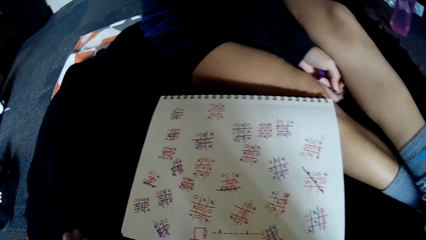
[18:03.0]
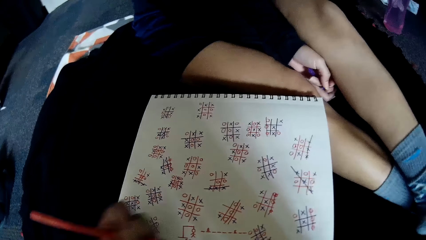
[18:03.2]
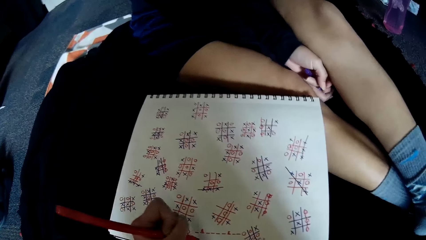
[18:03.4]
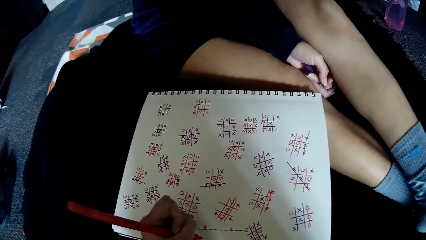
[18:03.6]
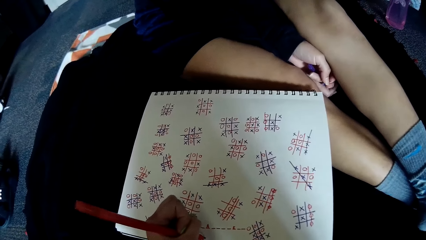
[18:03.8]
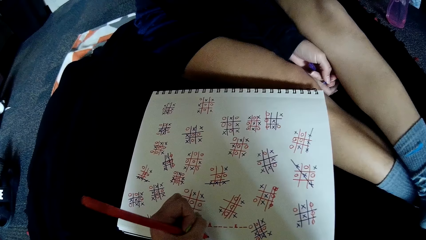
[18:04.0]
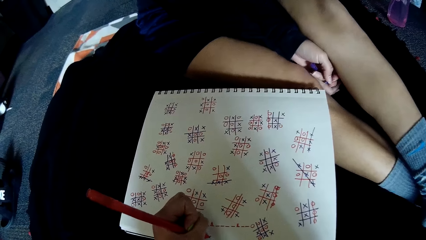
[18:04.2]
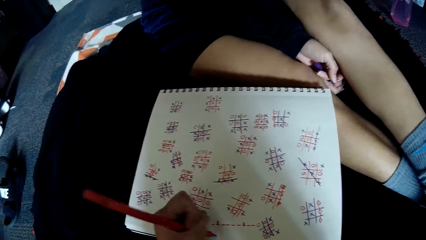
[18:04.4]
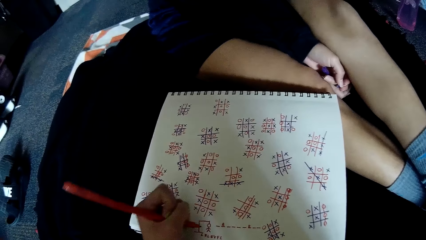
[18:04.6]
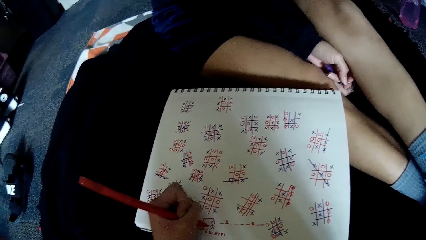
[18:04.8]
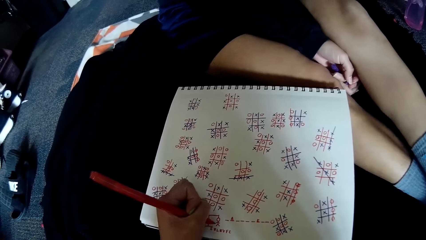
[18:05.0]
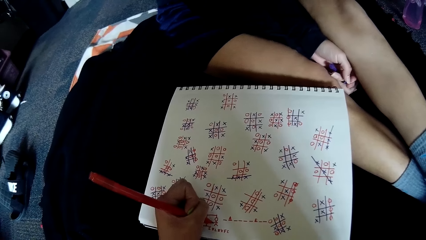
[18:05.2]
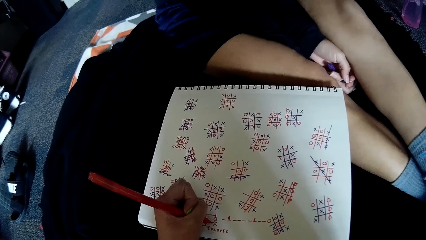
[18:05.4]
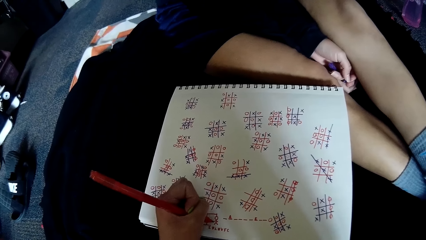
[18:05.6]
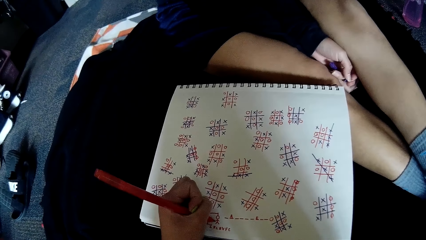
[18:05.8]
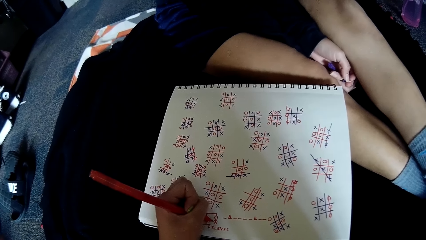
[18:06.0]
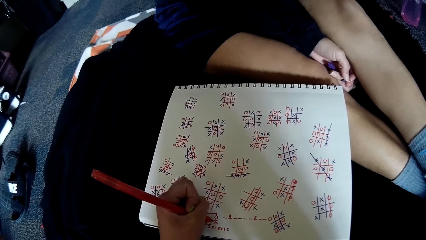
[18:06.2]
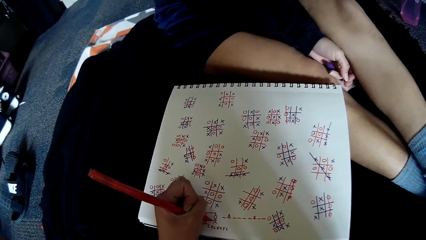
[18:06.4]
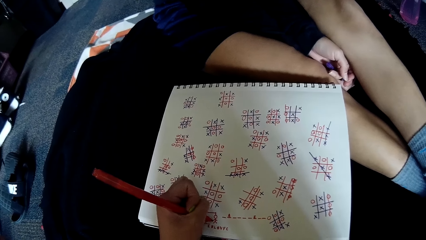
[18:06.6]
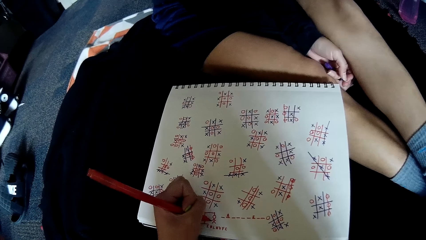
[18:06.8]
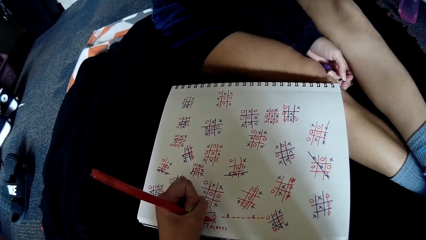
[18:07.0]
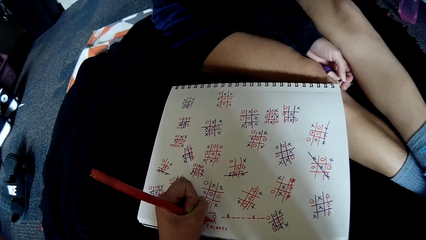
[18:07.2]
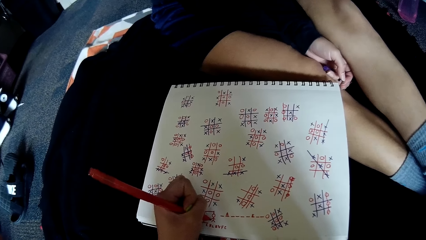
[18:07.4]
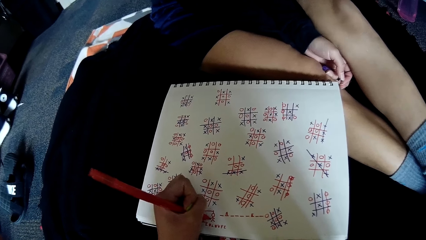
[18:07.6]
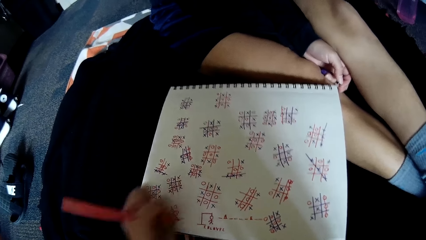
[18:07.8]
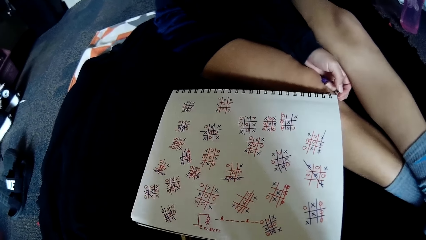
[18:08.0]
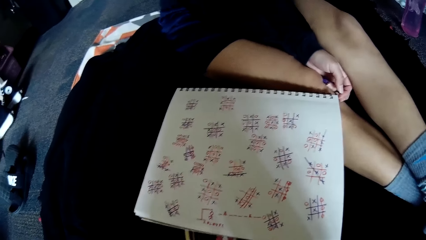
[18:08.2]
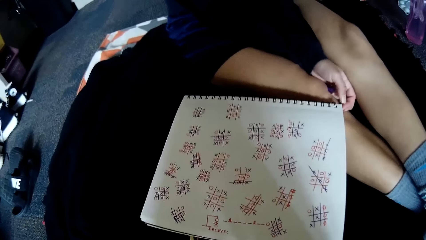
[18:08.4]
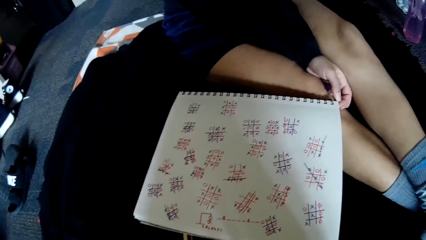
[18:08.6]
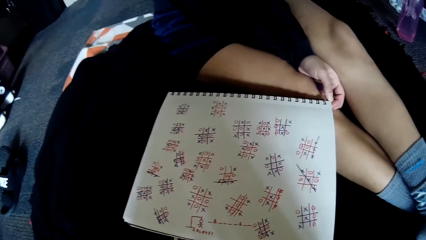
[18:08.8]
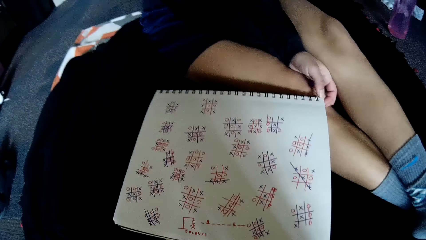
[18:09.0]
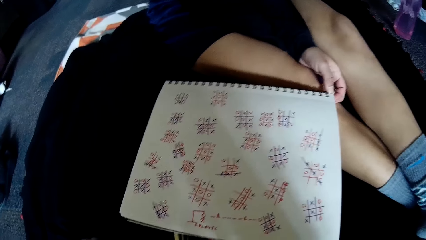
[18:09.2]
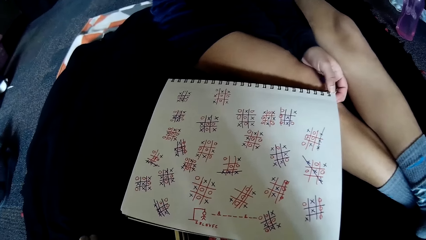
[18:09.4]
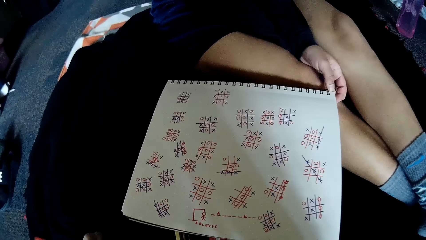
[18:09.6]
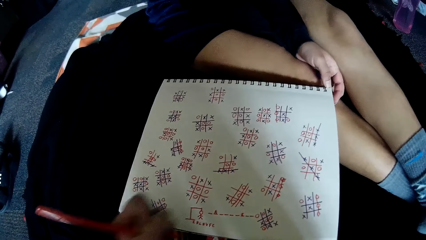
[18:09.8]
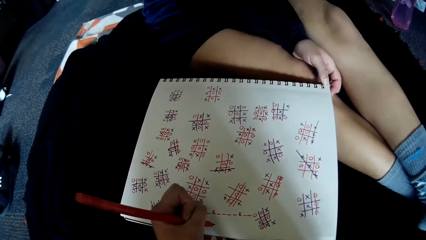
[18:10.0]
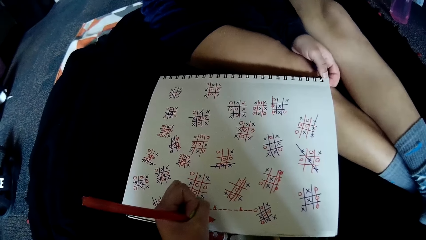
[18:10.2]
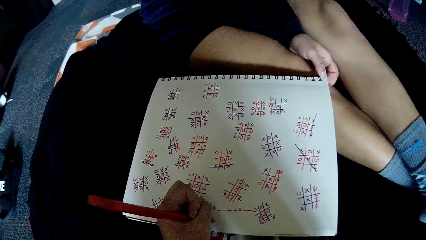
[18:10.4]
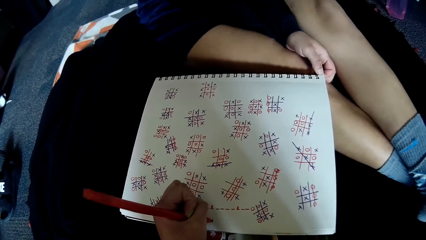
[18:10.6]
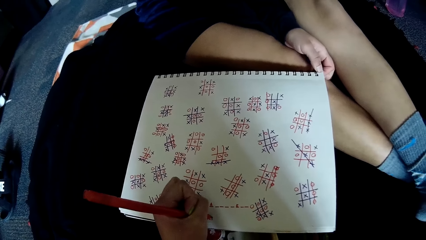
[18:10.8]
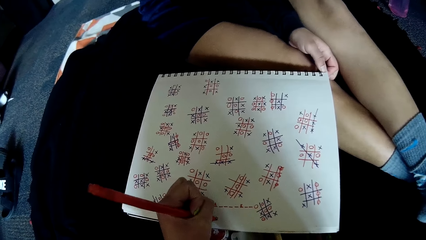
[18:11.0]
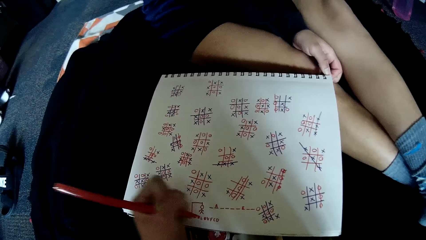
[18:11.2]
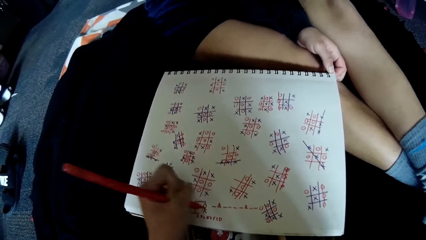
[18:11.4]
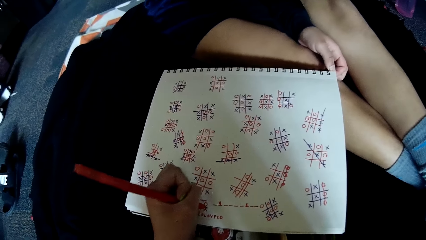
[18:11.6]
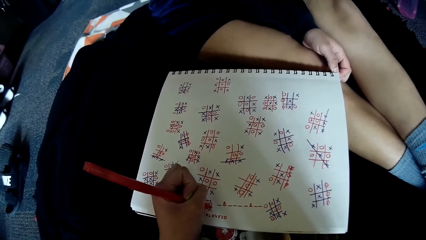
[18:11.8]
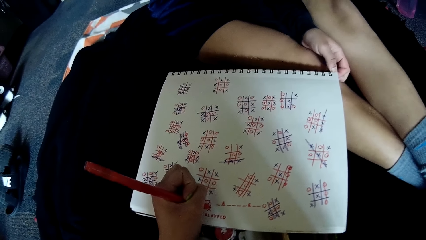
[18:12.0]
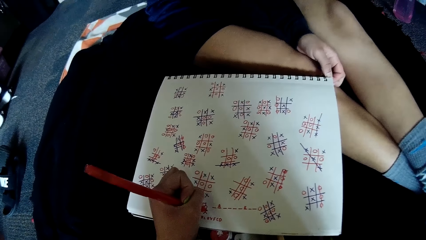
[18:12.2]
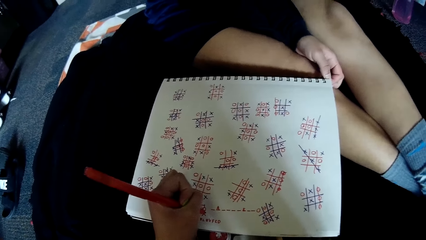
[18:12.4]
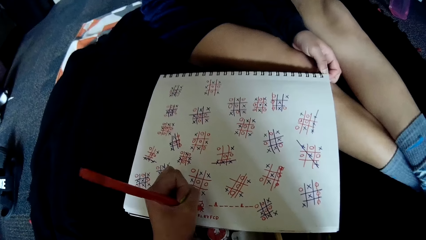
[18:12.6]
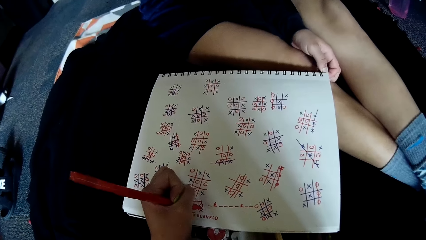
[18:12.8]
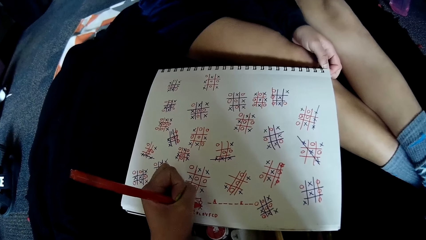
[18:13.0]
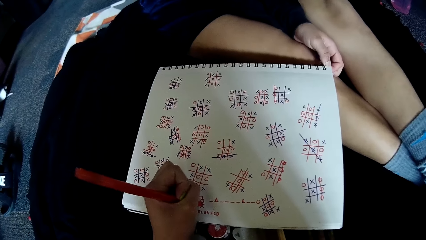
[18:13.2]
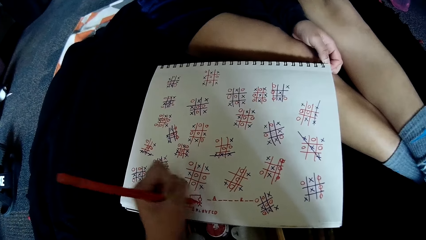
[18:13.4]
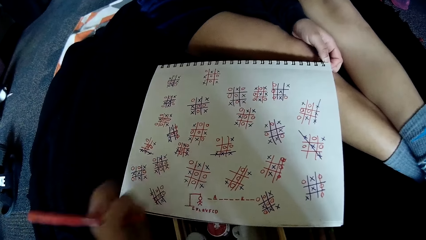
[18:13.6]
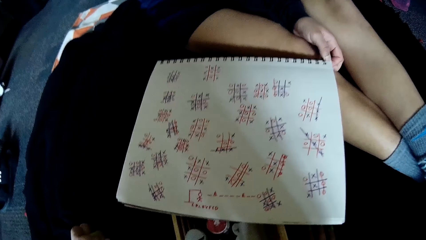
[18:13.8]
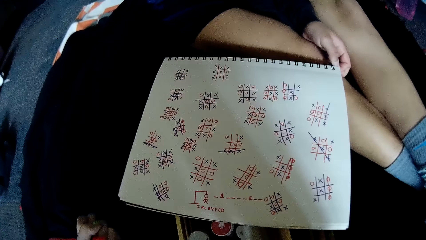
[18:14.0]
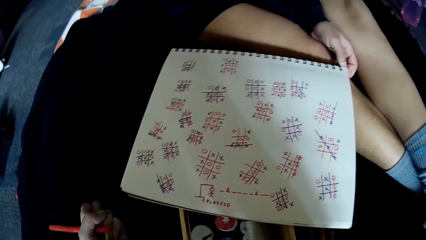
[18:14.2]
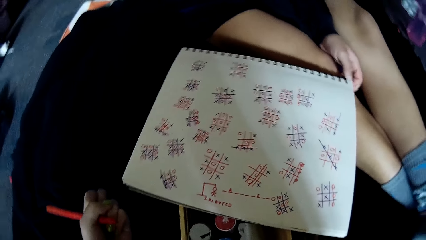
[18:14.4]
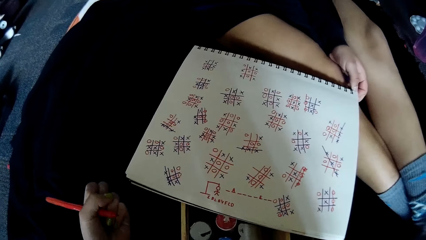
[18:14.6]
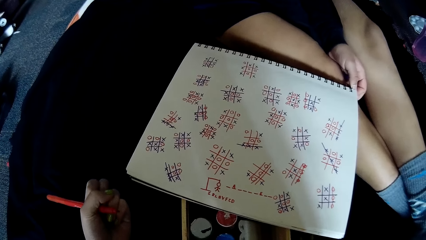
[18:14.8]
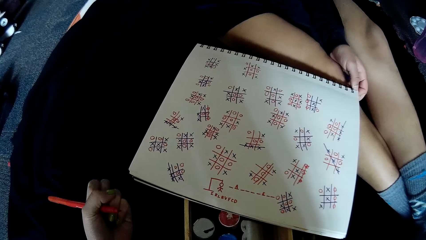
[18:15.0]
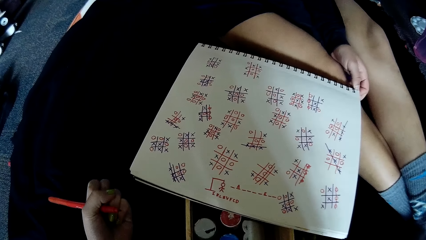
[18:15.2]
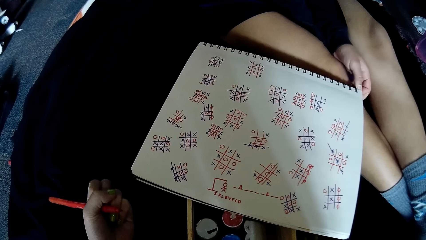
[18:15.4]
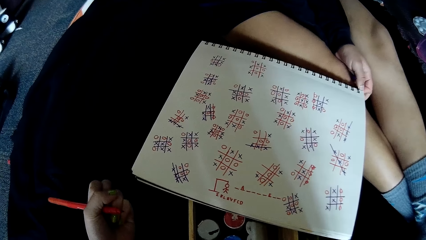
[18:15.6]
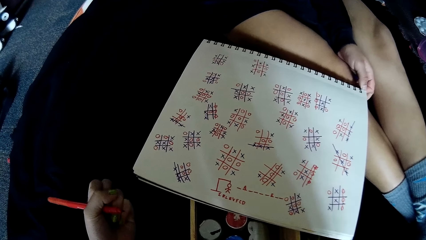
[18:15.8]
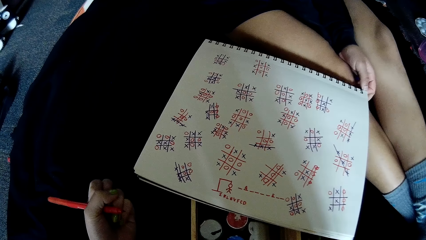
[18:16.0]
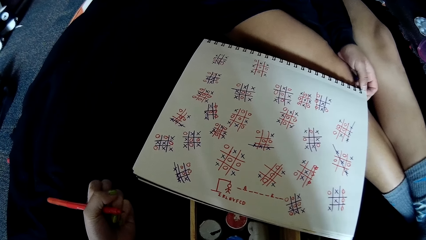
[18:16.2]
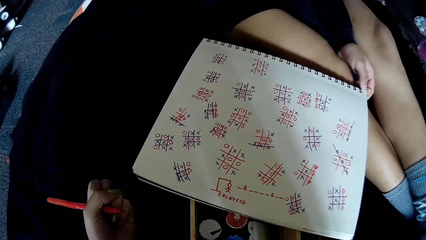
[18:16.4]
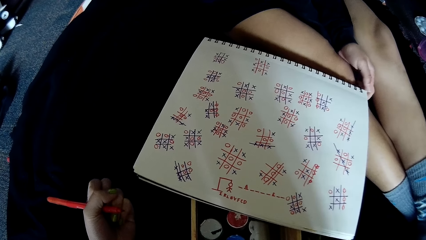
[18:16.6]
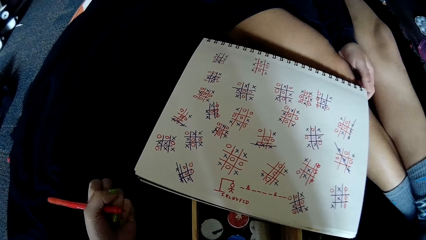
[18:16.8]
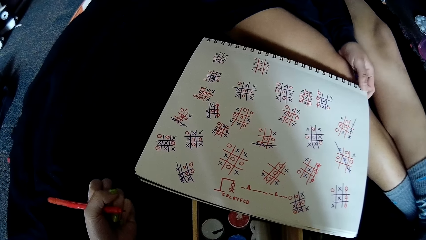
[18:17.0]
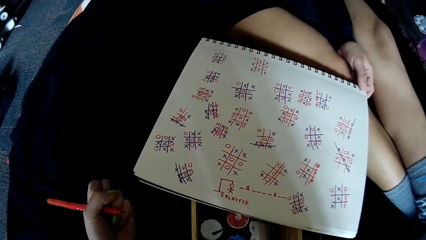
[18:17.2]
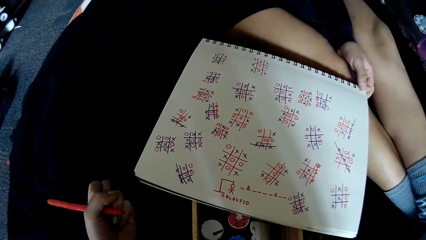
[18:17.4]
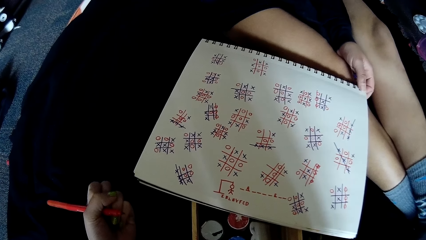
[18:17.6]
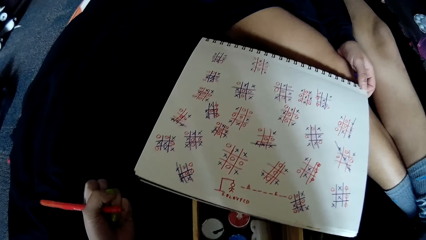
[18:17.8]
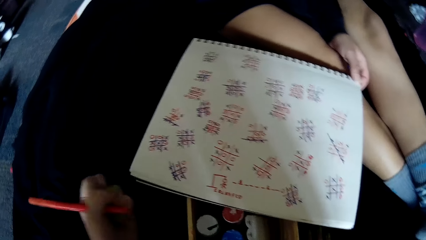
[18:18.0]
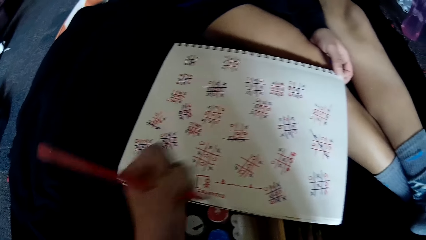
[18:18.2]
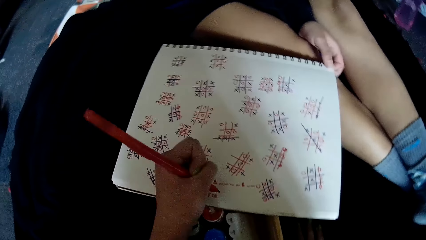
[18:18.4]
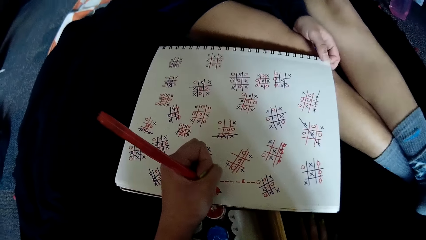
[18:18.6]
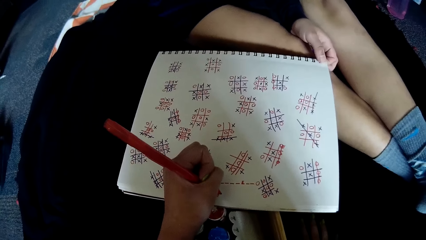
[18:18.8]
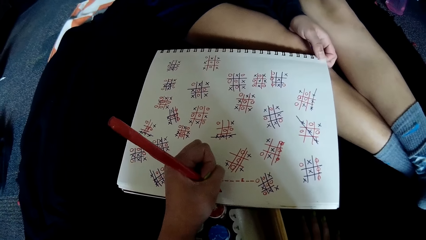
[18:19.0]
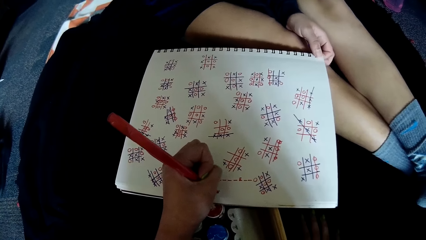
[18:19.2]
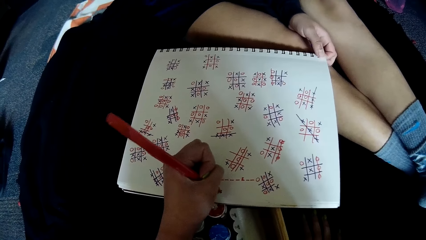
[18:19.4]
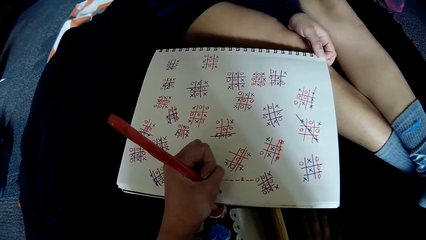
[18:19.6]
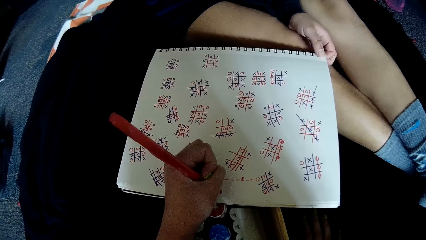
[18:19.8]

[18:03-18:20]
The camera wearer writes on the book on the floor with the pen in her left hand. She interacts with the woman. She writes on the book on the floor with the pen in her left hand. She rests her hand on the table. Another woman places a left thumb on the notepad. The camera wearer speaks to the other woman. She lifts her hand and writes on the notepad with the pen in her left hand.
